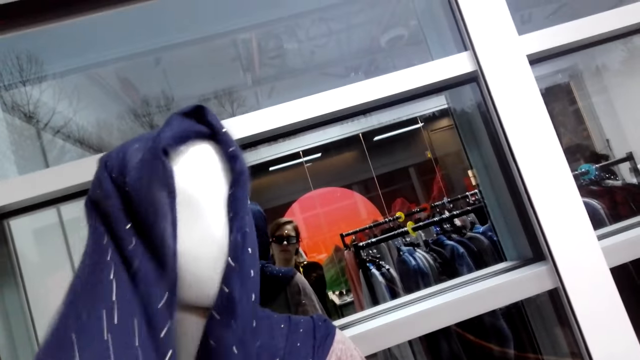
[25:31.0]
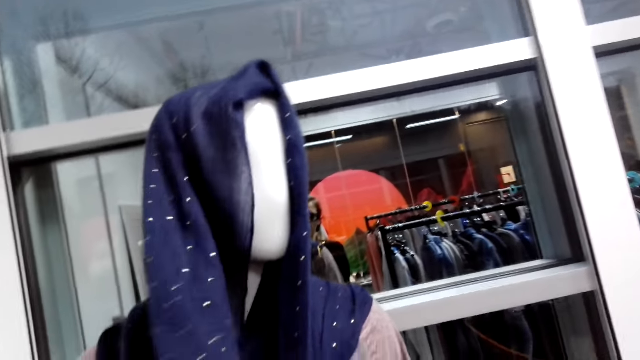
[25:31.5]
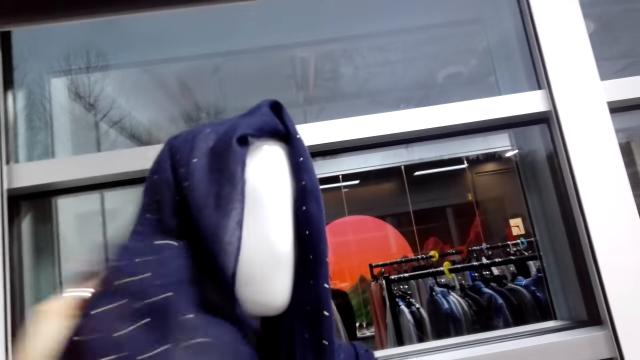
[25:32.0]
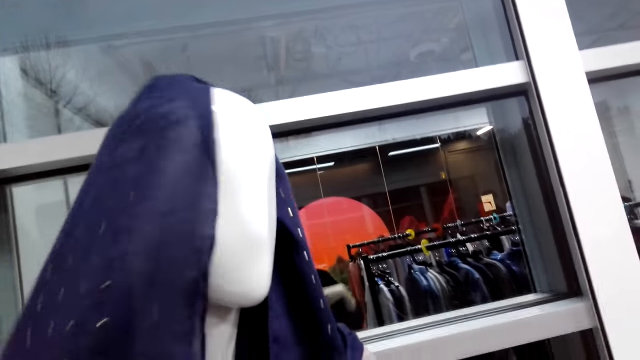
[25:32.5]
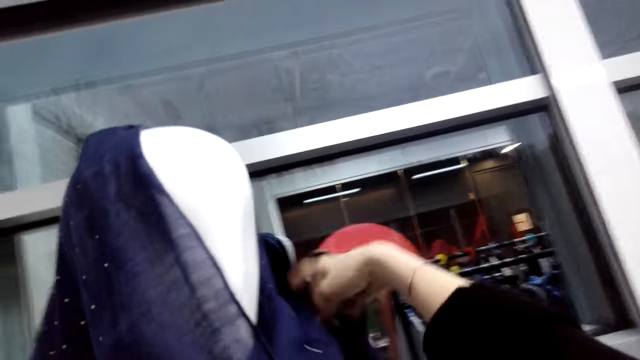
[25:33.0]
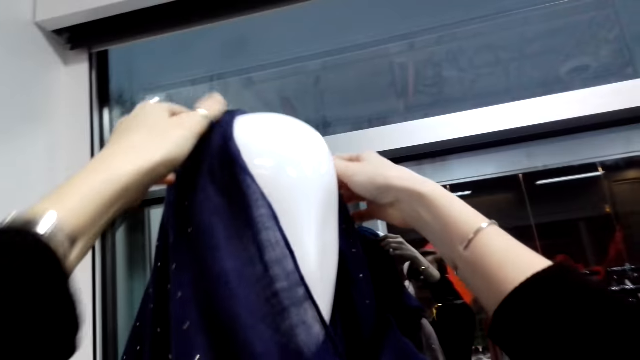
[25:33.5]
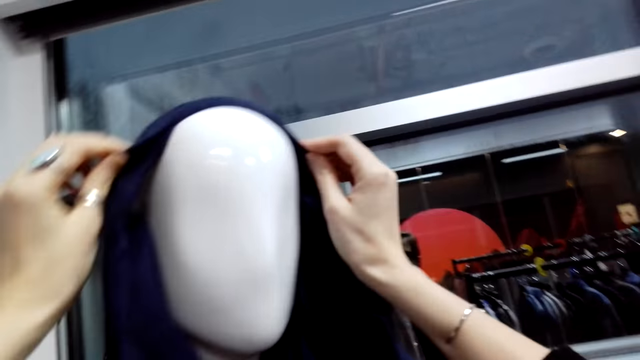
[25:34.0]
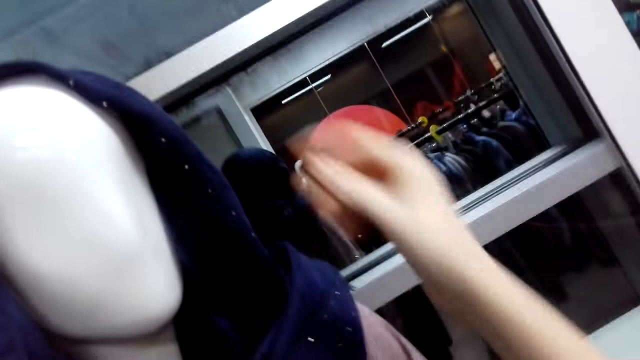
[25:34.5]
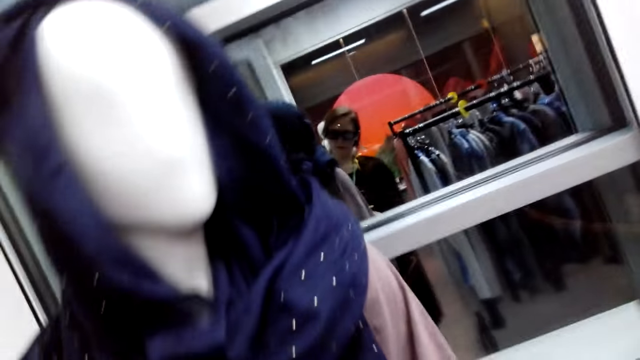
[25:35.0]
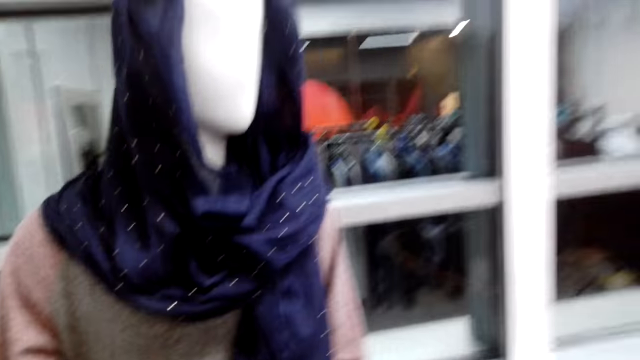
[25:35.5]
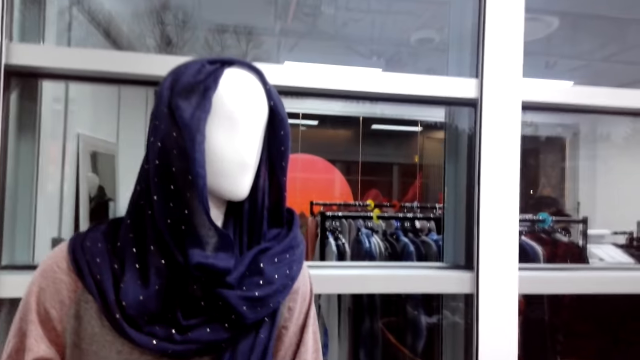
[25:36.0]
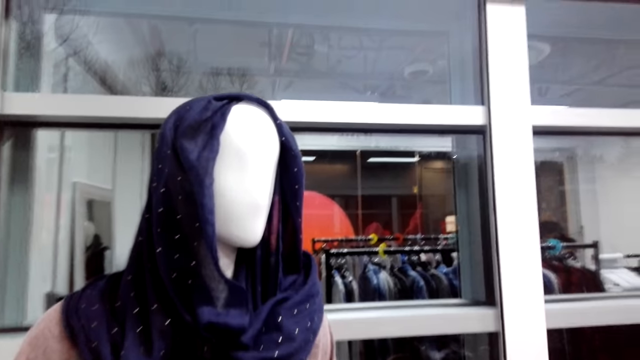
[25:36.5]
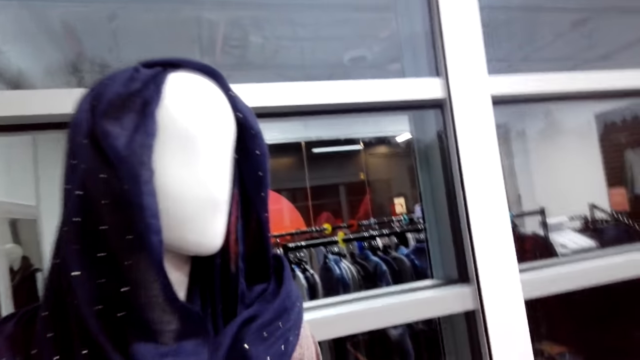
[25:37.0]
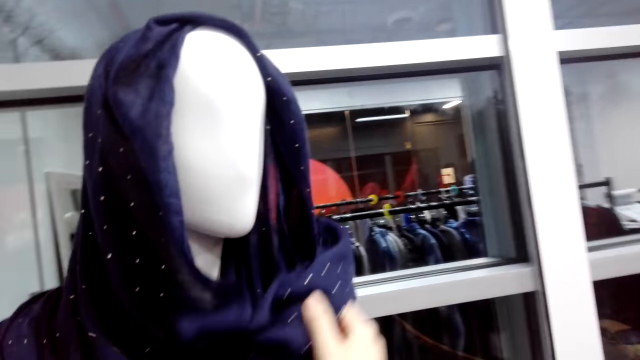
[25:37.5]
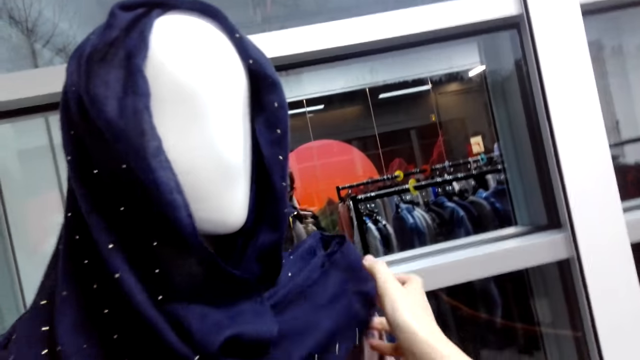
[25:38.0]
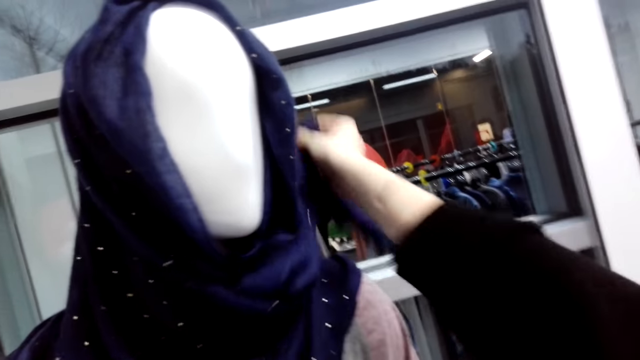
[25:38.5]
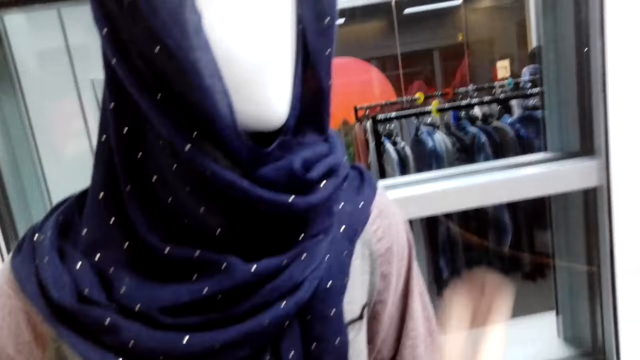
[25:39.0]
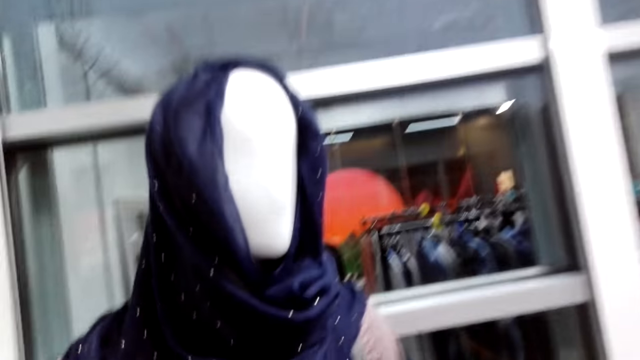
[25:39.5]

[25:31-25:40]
The camera wearer adjusts a scarf on a dummy head. They turn to the side. They adjust the scarf on the dummy head.

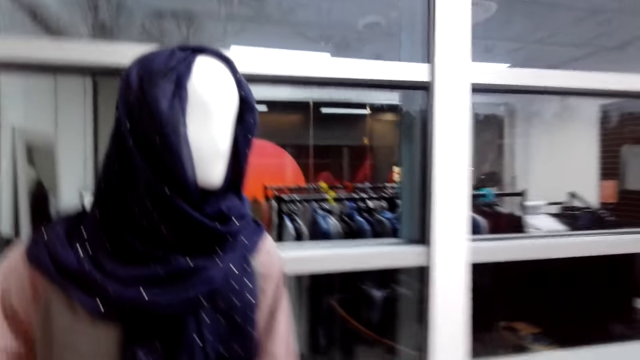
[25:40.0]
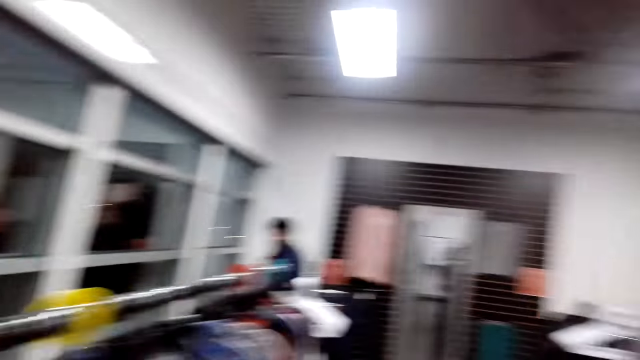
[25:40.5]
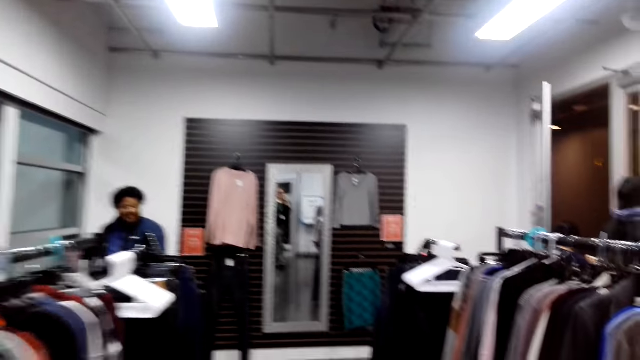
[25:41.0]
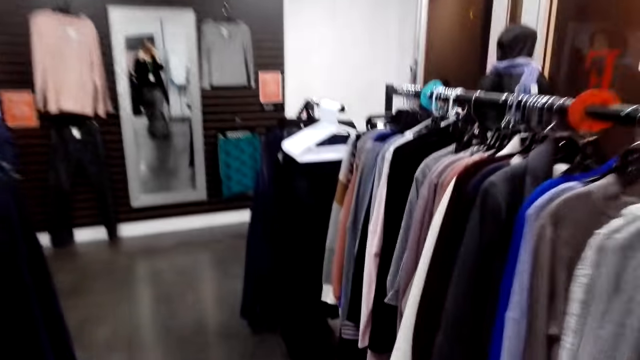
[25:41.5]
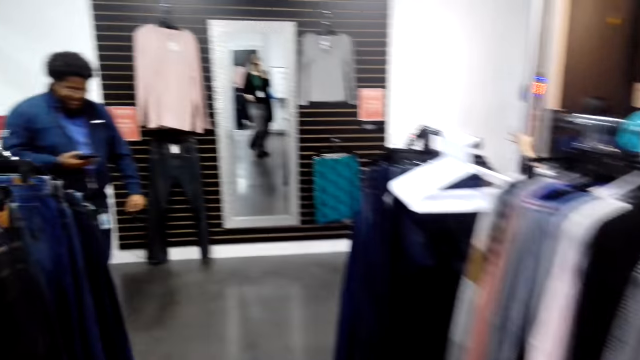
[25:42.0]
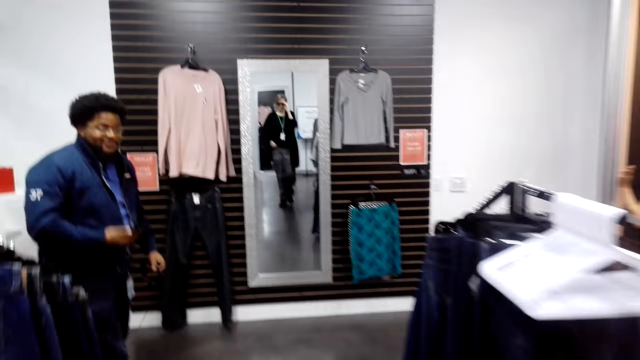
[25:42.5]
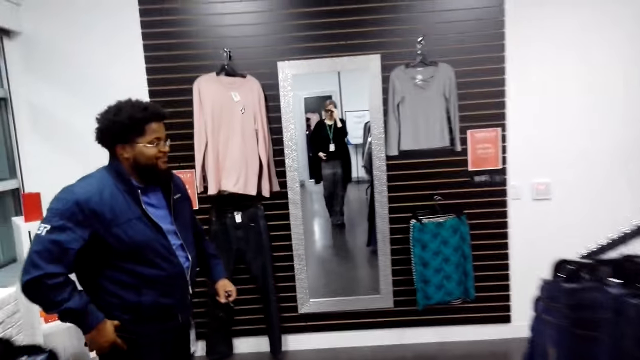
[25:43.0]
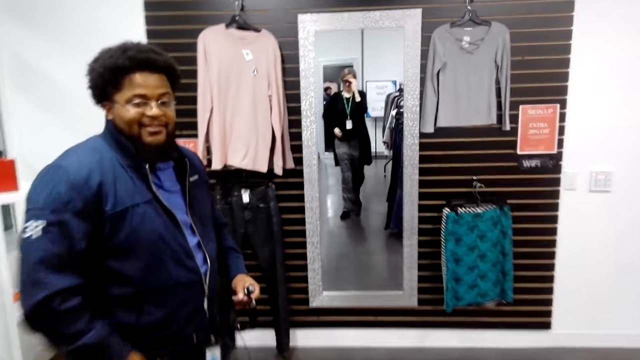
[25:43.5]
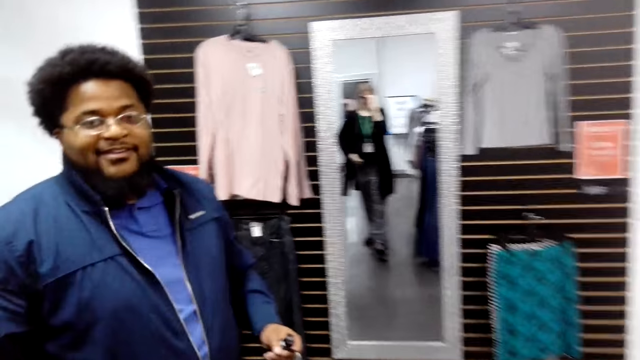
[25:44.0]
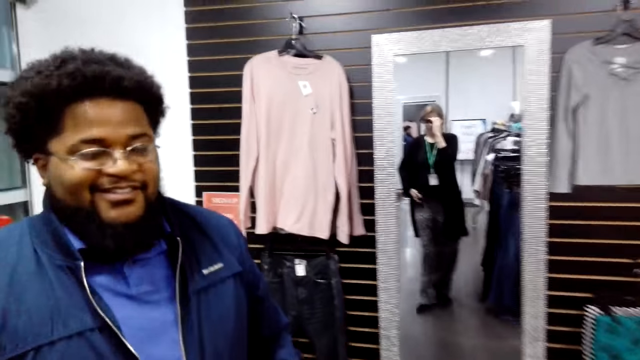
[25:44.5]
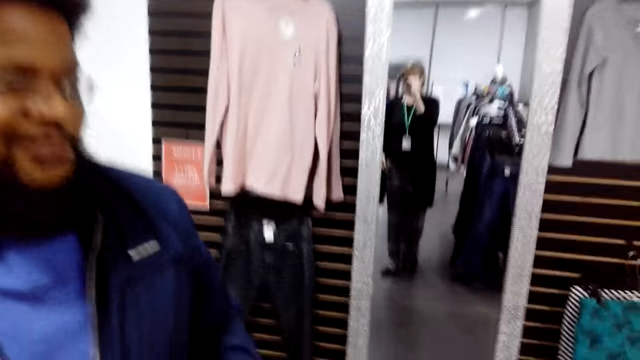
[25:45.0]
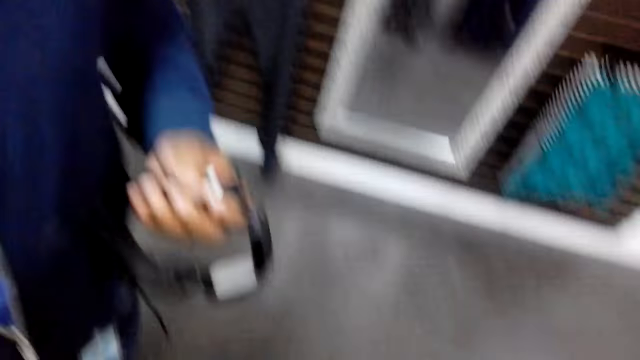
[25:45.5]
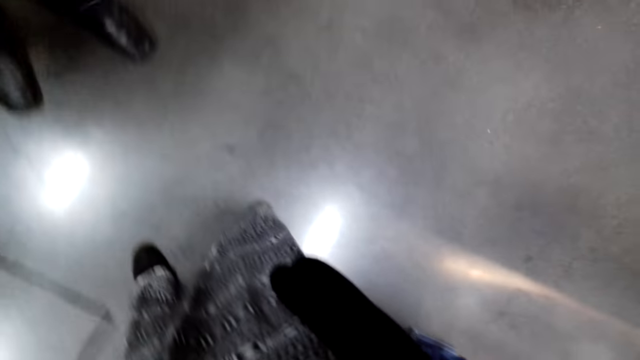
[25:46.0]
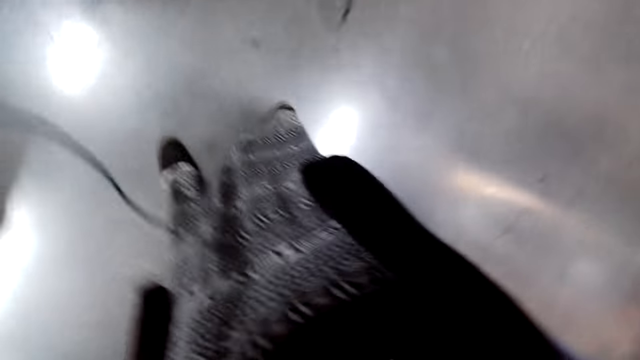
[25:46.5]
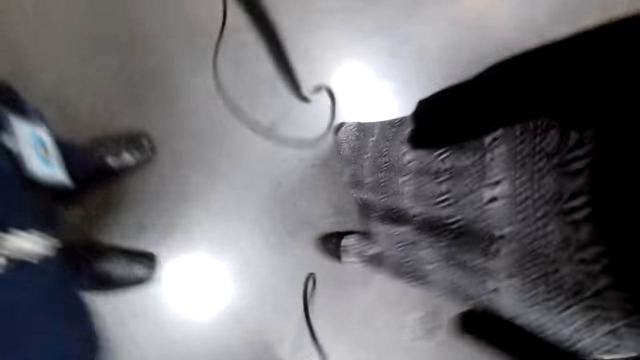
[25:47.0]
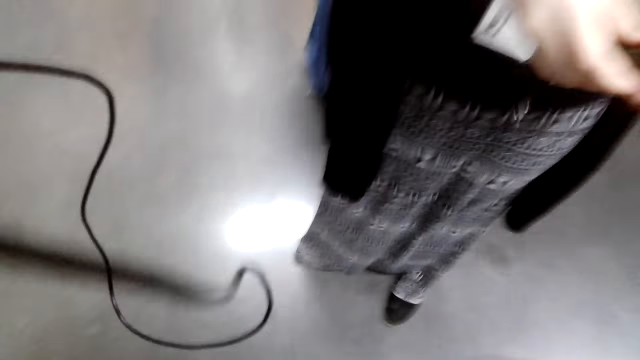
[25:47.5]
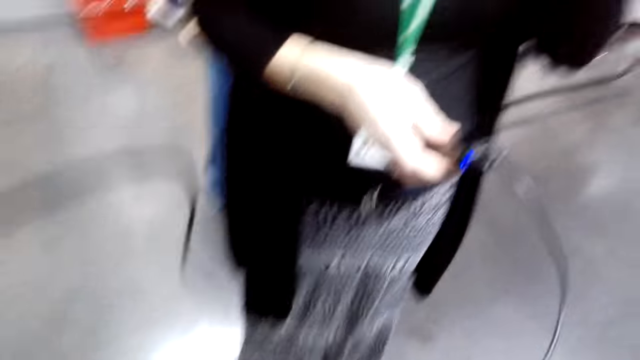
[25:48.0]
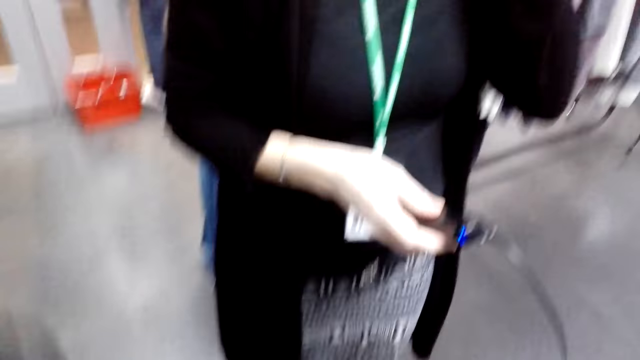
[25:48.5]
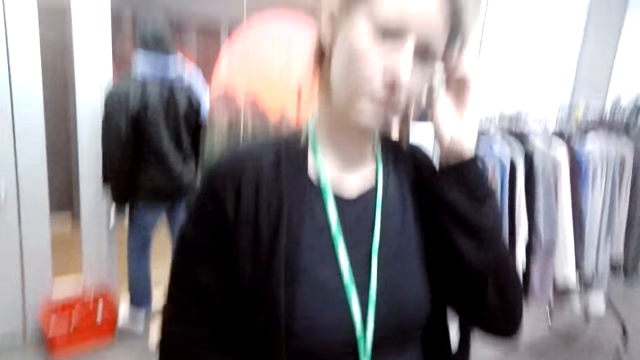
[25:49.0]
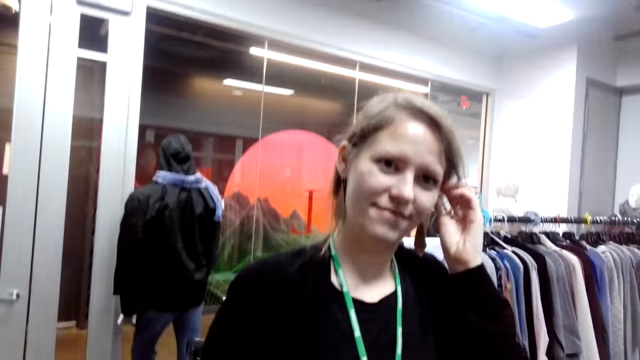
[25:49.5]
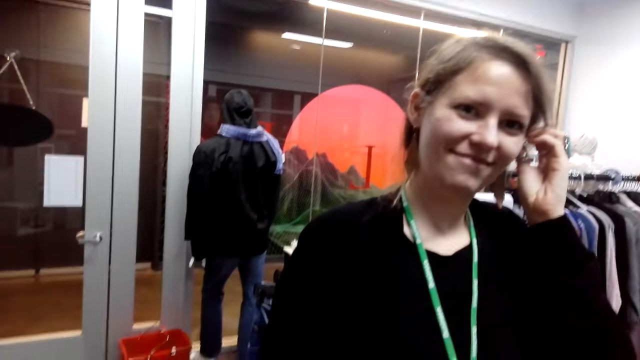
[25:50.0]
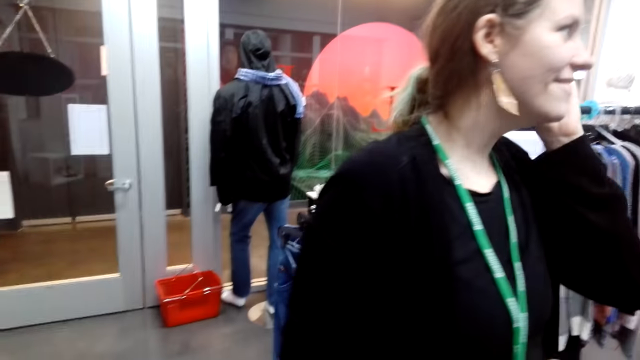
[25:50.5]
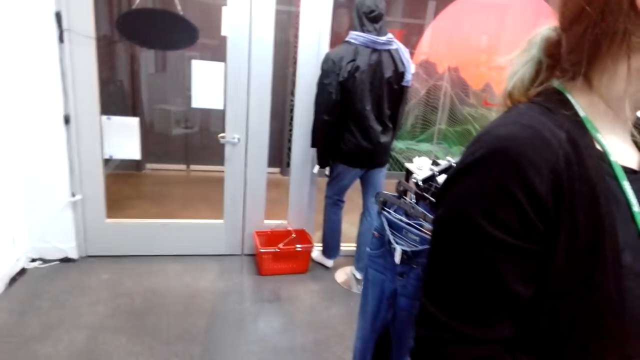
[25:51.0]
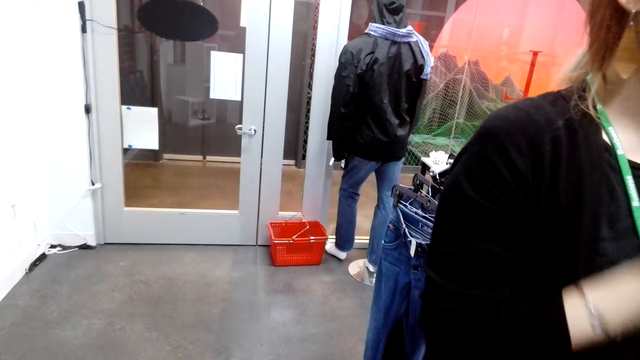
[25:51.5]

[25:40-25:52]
The camera wearer puts a shawl around a mannequin. She turns to the side and walks around. A man holds a phone. The camera wearer walks around. A cashier man talks to the camera wearer. The camera wearer walks towards the cashier man. She turns to the side. She removes her camera. Another man turns to the side.
